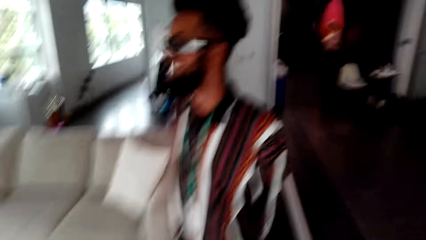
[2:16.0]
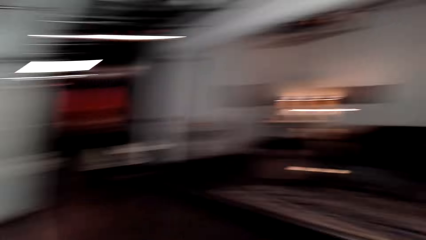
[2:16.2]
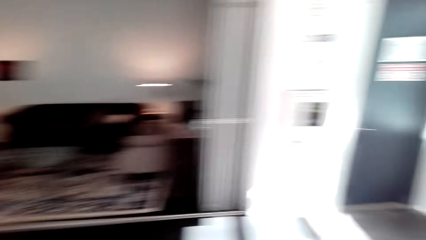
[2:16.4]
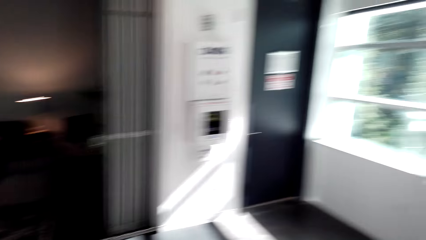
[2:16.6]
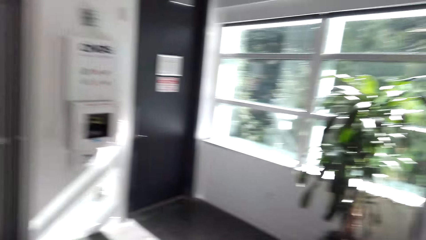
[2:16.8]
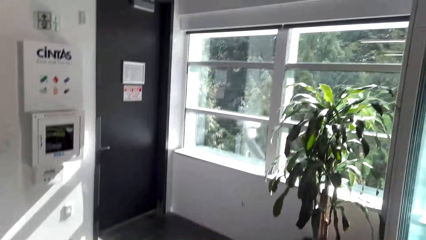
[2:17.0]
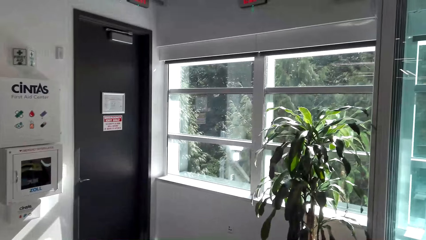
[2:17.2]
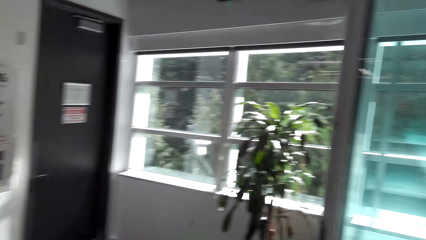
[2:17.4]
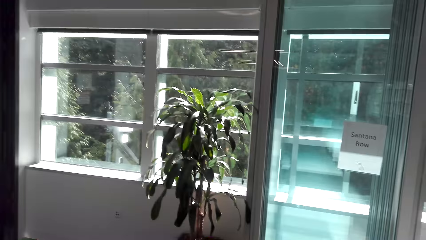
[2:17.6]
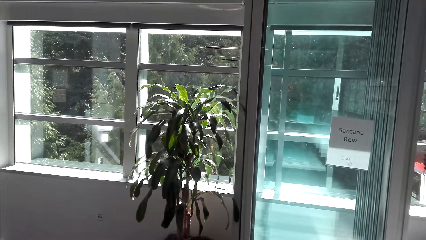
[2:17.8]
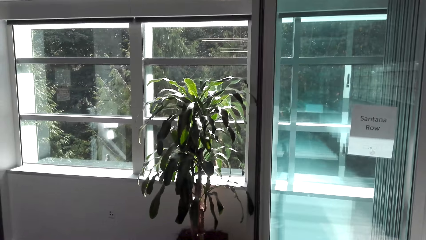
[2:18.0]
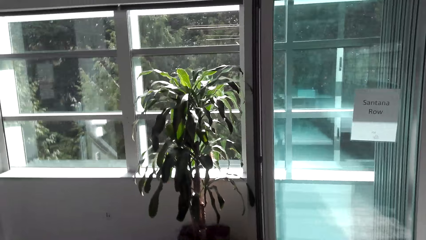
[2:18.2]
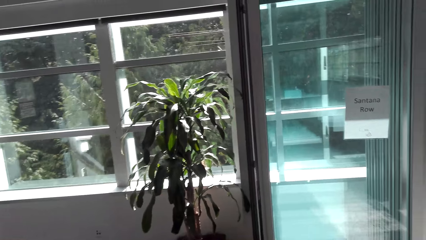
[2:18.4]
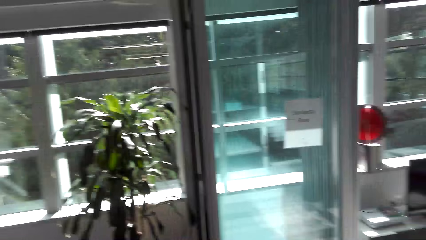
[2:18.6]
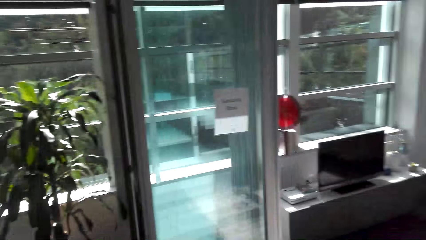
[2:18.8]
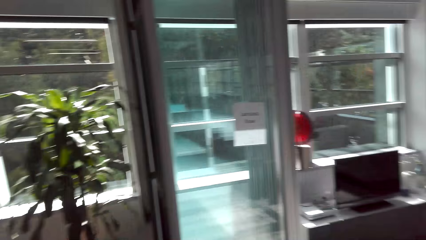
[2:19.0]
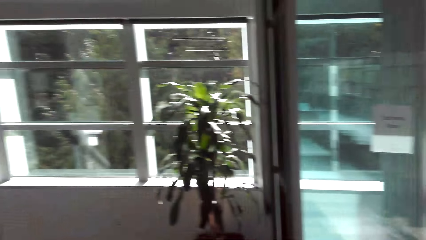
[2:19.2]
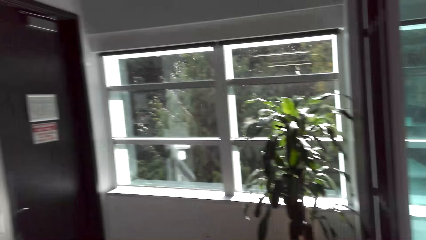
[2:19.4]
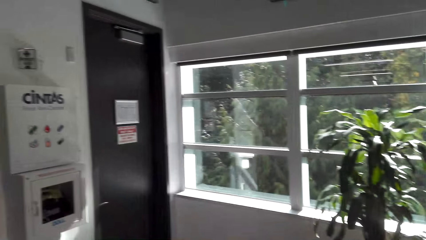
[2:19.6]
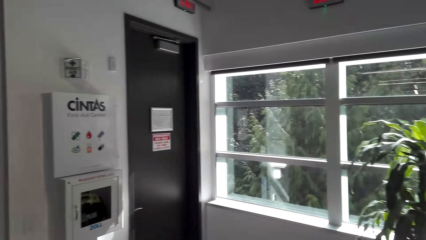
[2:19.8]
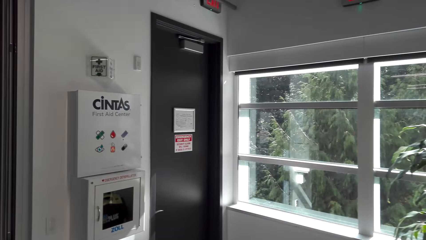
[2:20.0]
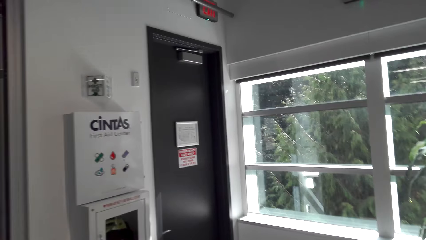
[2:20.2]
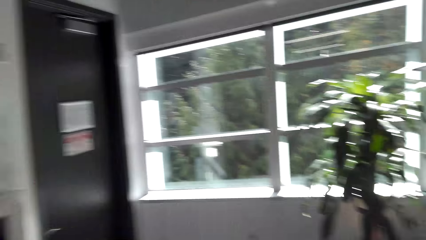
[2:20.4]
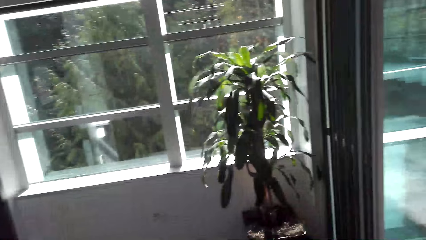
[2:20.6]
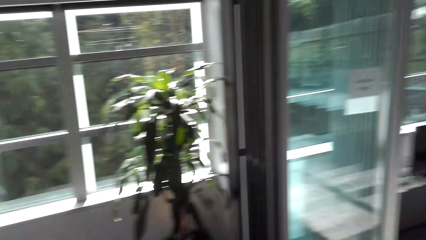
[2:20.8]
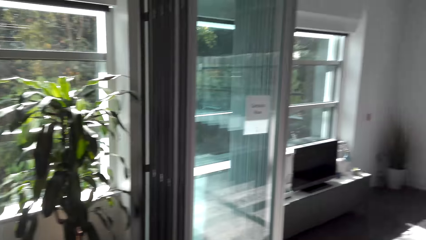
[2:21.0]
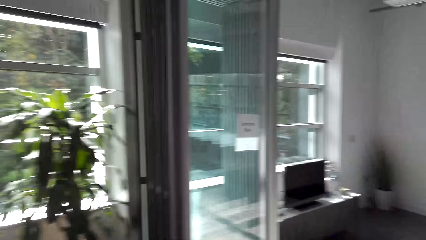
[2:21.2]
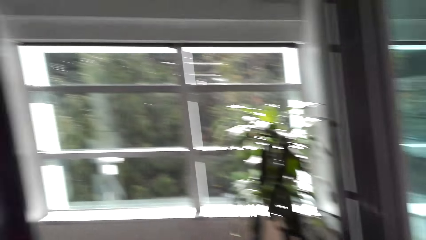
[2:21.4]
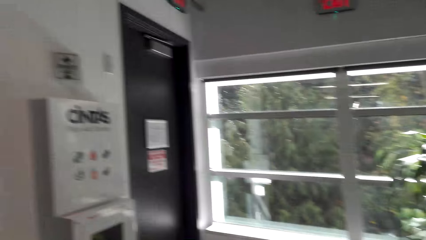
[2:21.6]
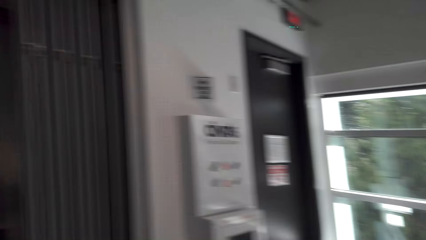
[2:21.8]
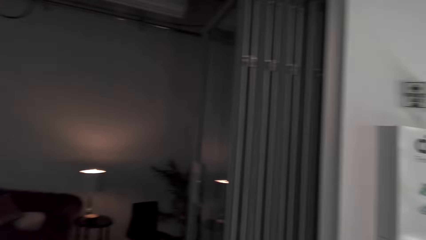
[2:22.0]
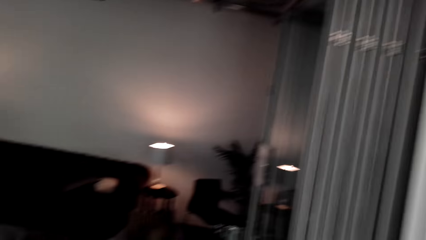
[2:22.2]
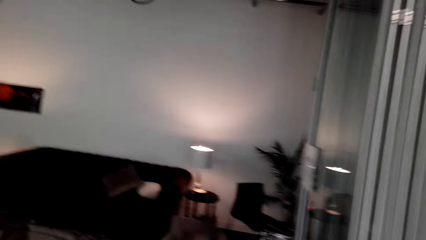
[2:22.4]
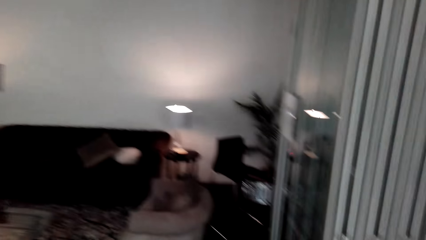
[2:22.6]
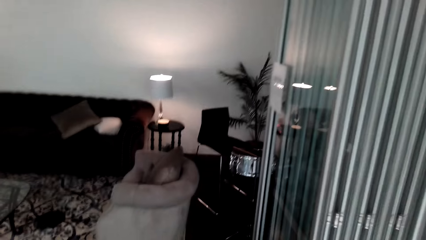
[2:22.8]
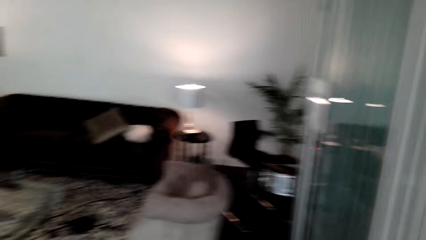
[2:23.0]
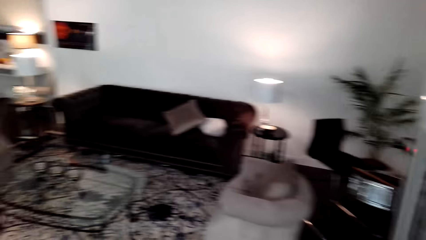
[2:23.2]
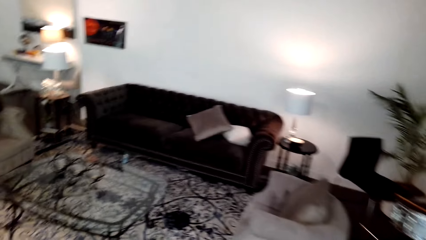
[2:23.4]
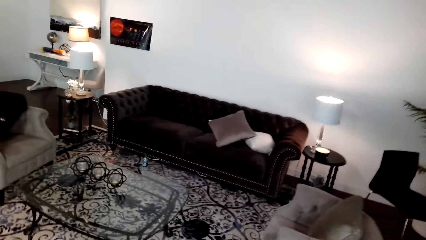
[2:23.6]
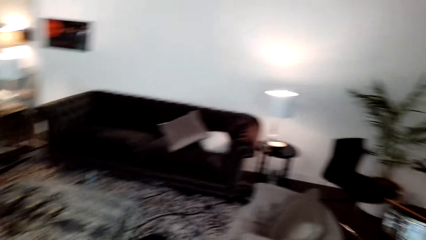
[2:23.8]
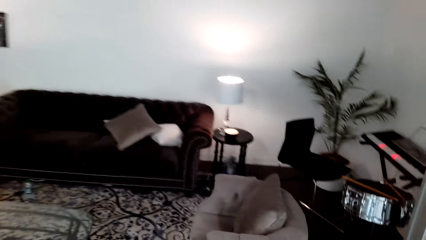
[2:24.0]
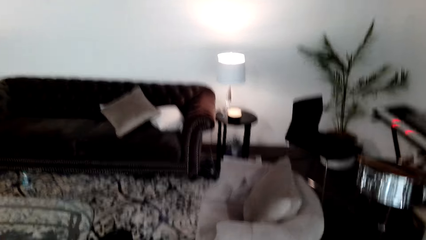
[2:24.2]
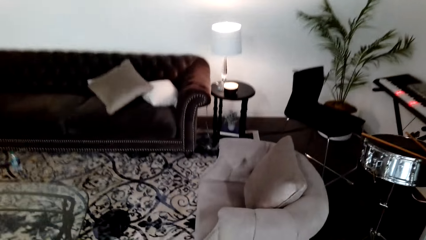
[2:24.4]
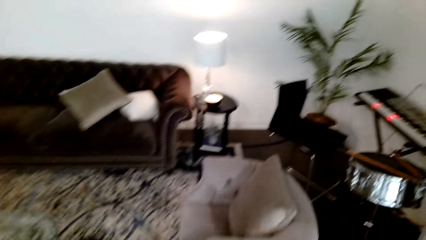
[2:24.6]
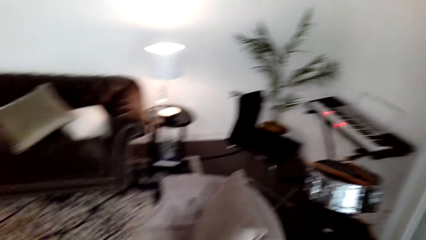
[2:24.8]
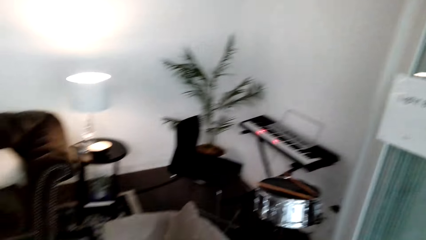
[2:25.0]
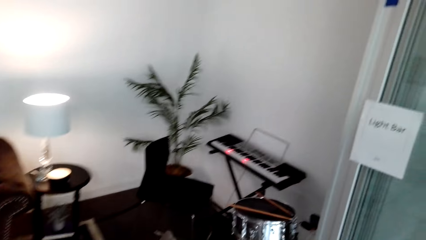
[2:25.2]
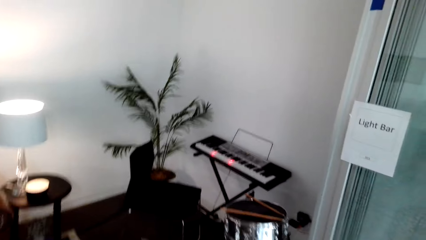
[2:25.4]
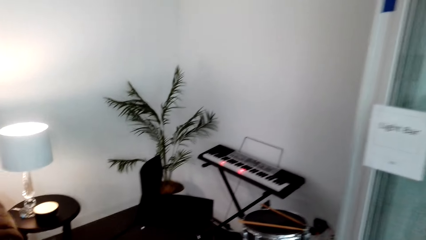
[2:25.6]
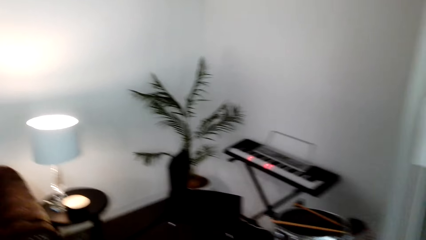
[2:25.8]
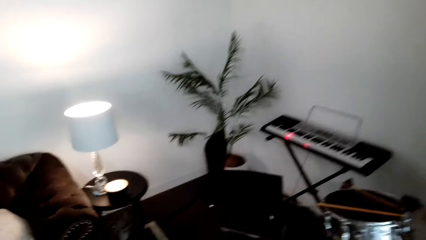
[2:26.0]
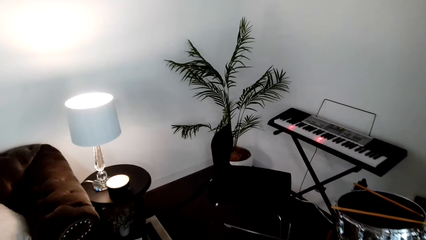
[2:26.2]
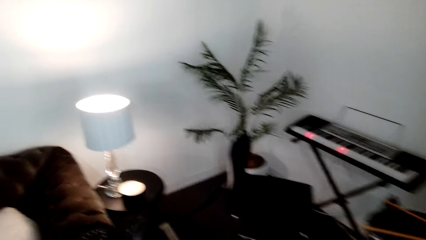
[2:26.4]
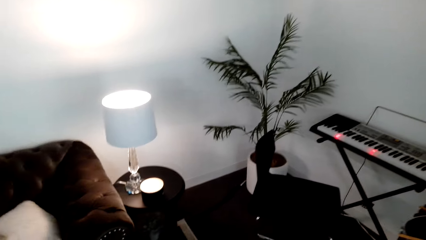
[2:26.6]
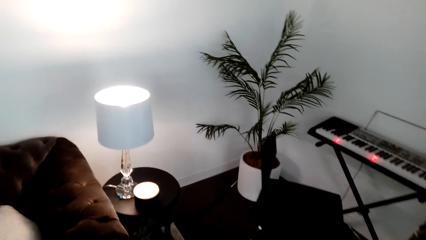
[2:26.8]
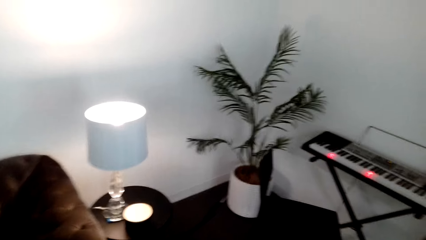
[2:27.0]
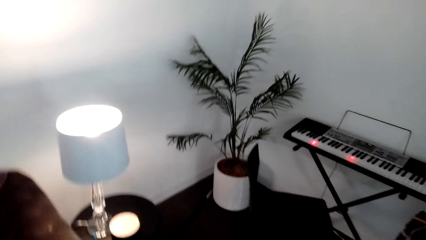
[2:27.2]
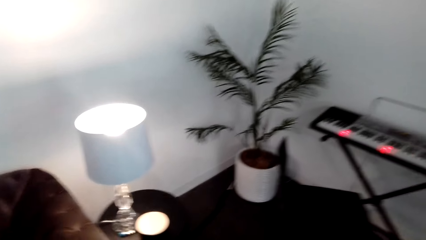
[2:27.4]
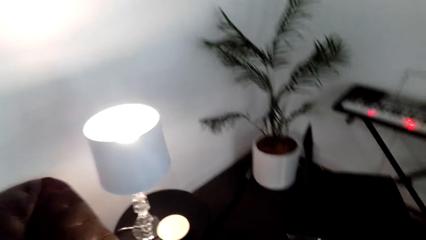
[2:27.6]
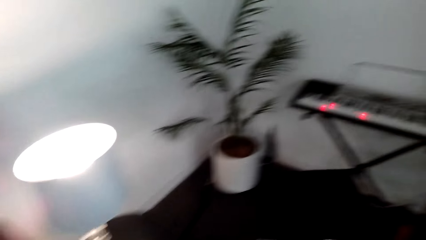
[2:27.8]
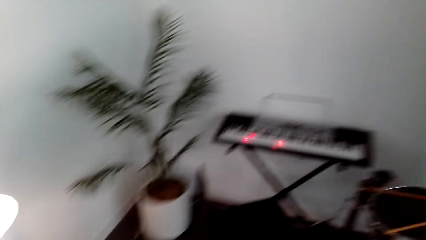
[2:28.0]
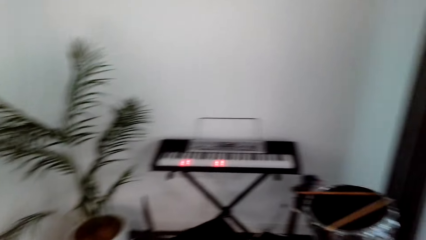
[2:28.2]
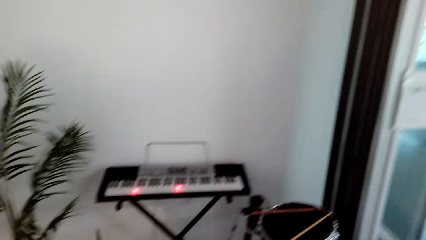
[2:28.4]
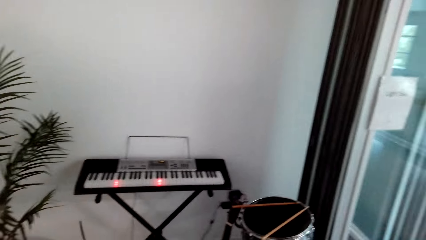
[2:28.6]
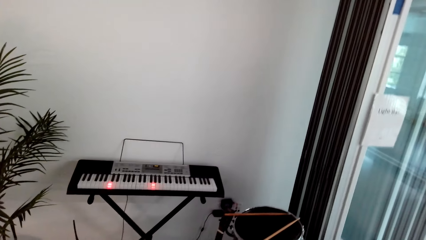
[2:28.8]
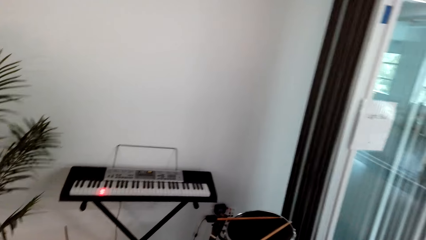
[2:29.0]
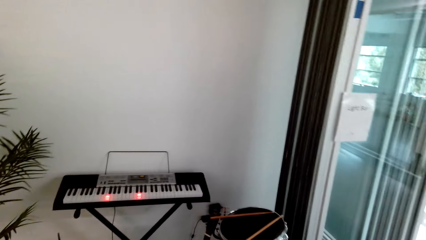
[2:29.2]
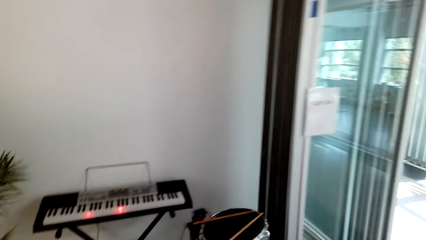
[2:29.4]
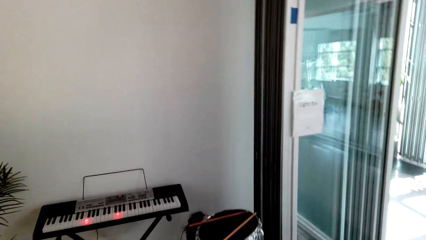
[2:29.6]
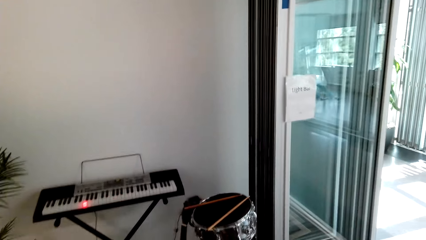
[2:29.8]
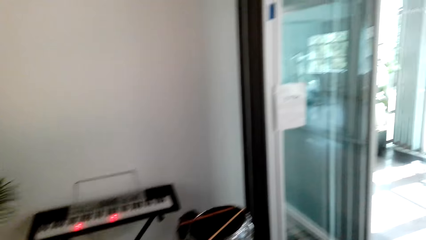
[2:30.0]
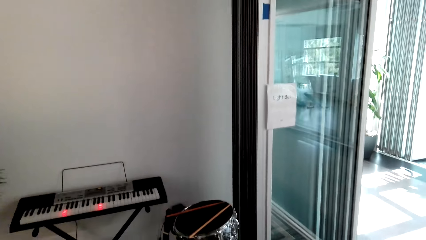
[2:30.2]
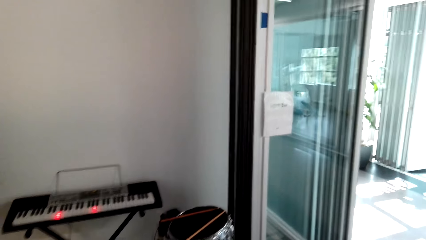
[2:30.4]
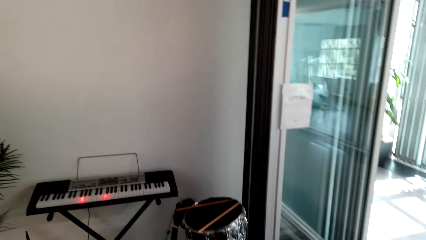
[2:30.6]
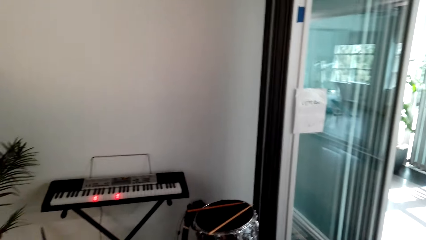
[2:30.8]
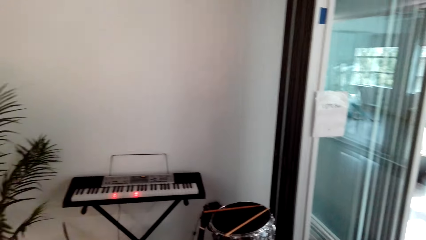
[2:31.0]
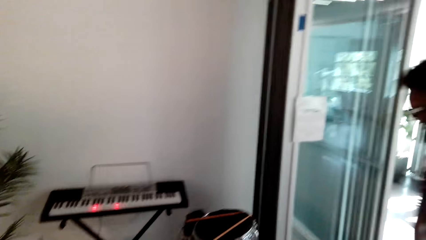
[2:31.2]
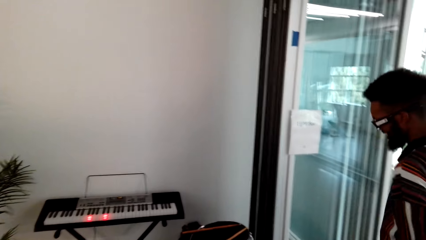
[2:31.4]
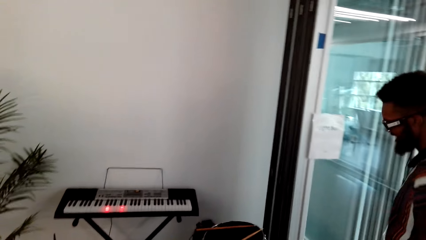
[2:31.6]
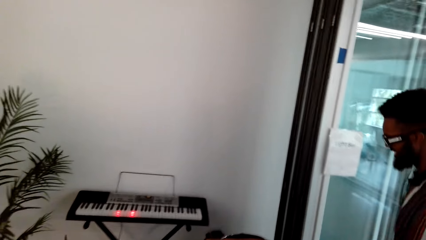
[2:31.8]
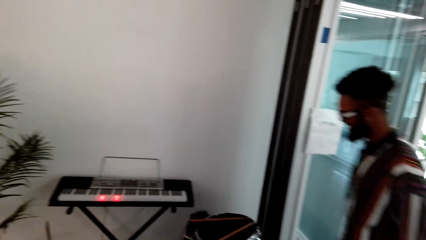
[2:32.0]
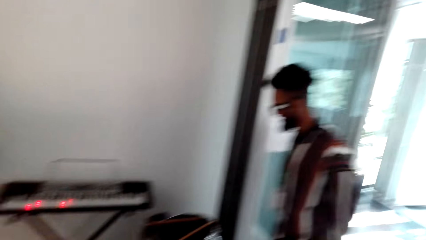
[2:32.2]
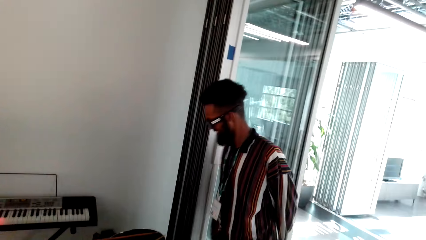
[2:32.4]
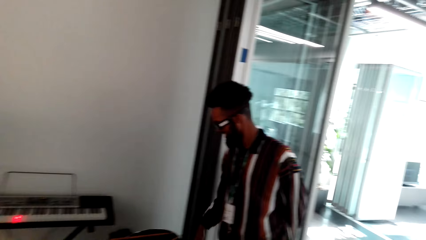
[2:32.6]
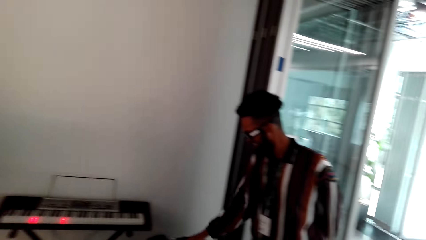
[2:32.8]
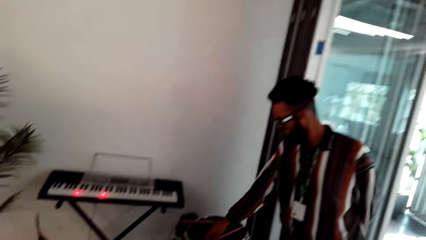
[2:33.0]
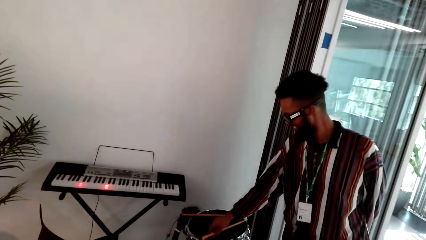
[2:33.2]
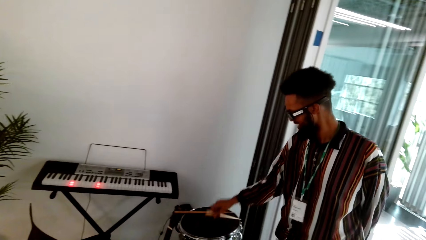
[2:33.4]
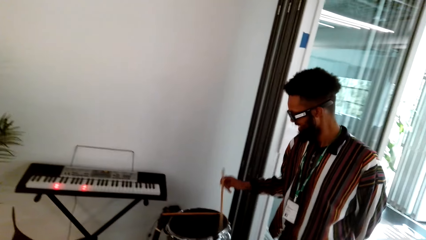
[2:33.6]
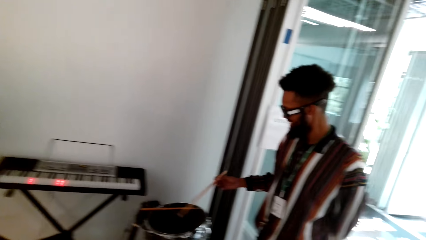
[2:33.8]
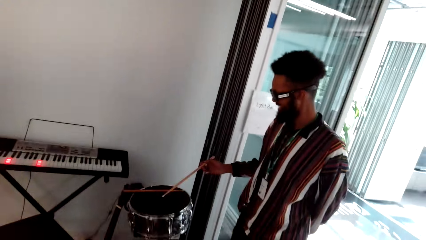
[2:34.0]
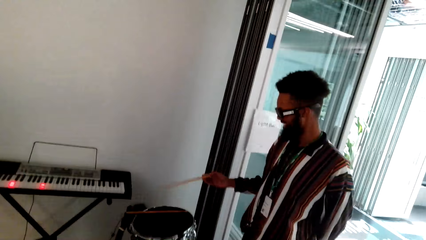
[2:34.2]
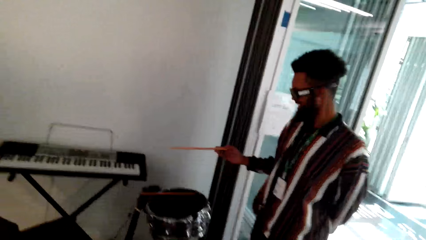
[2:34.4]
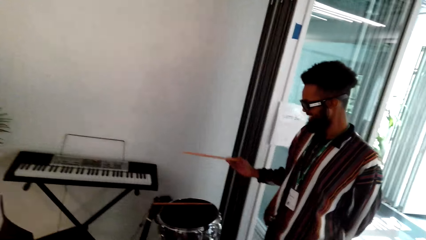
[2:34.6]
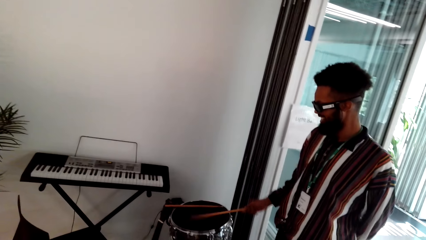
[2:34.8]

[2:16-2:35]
The camera wearer turns around. They speak. They watch the background. They walk forward. A man walks forward. The camera wearer touches a drum stick.
